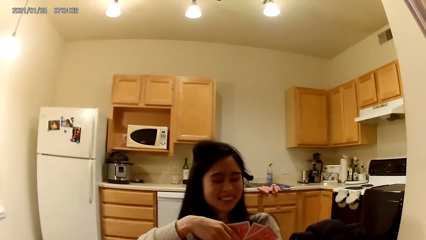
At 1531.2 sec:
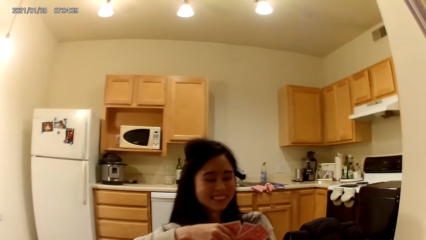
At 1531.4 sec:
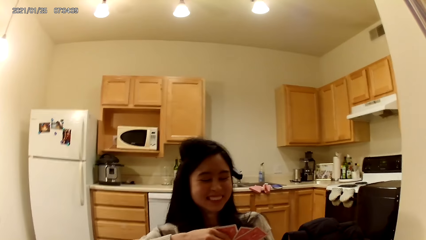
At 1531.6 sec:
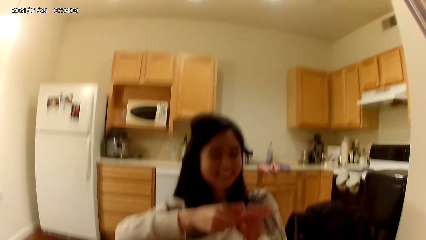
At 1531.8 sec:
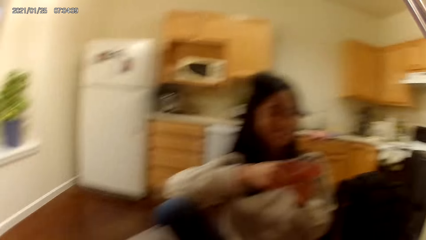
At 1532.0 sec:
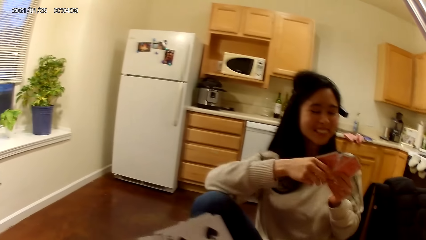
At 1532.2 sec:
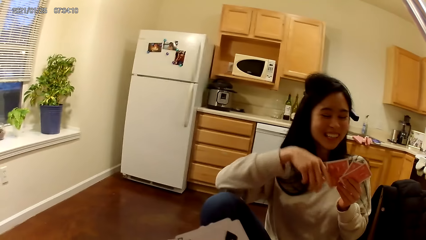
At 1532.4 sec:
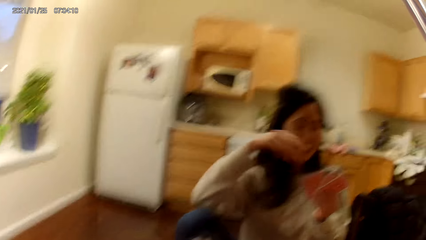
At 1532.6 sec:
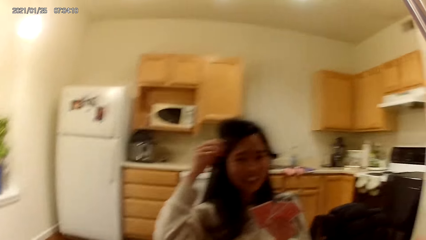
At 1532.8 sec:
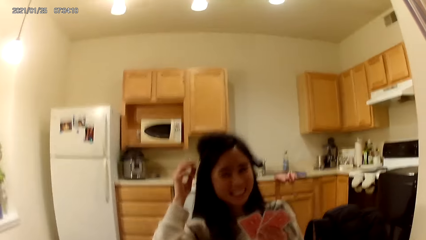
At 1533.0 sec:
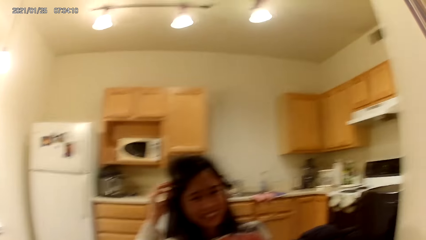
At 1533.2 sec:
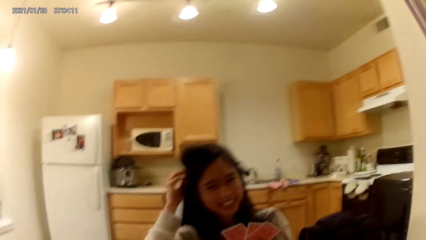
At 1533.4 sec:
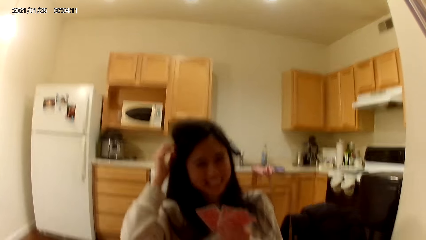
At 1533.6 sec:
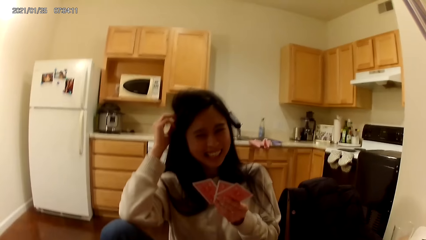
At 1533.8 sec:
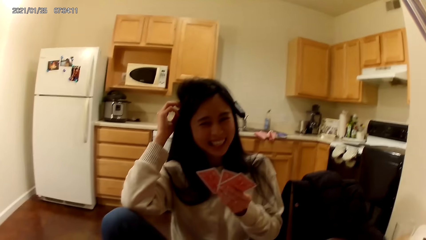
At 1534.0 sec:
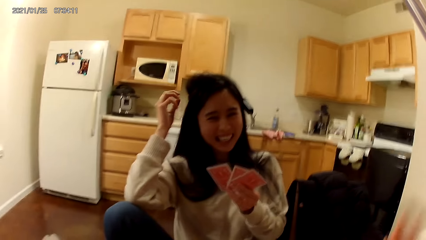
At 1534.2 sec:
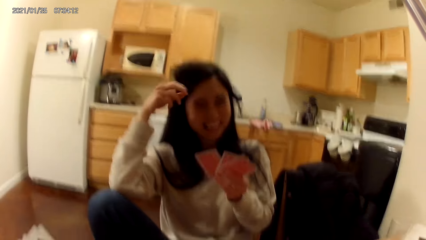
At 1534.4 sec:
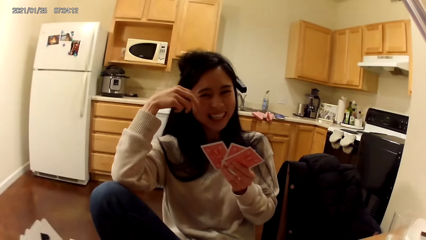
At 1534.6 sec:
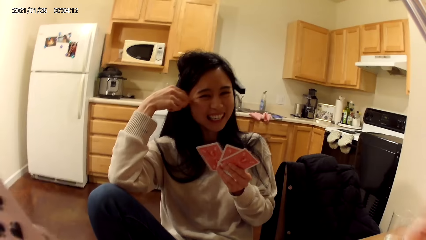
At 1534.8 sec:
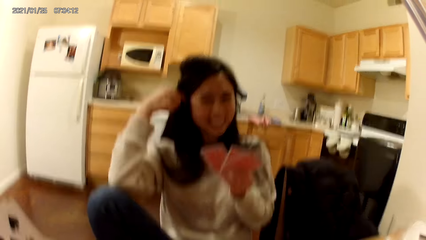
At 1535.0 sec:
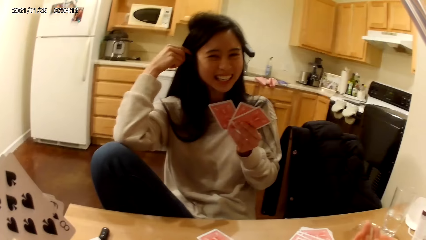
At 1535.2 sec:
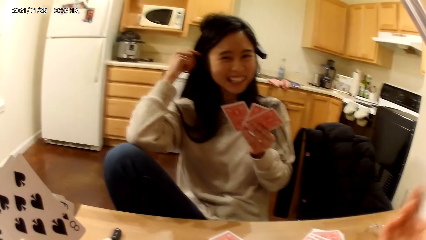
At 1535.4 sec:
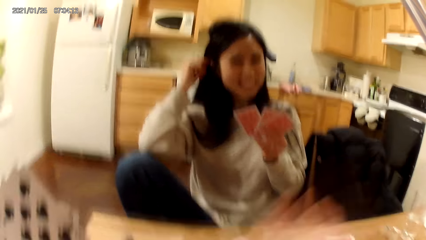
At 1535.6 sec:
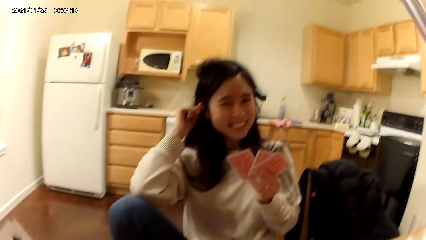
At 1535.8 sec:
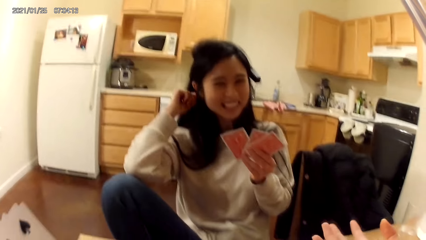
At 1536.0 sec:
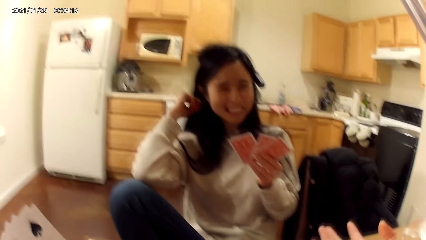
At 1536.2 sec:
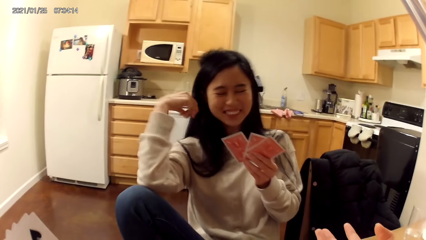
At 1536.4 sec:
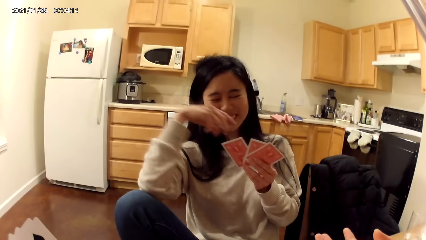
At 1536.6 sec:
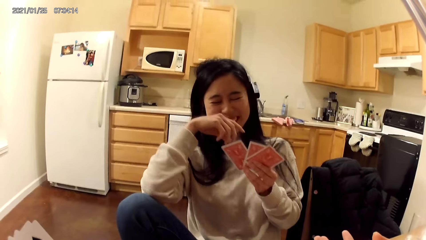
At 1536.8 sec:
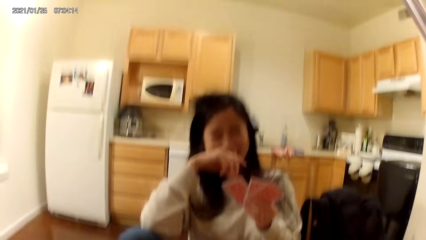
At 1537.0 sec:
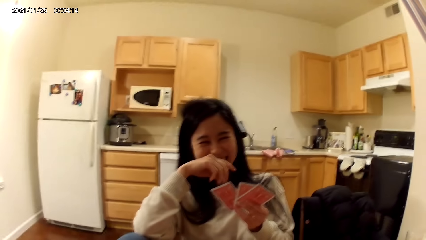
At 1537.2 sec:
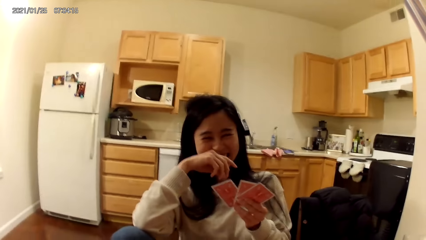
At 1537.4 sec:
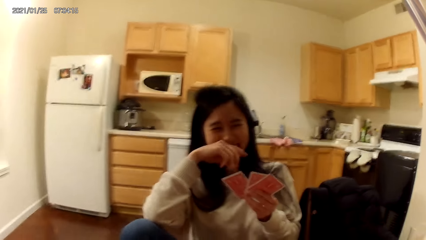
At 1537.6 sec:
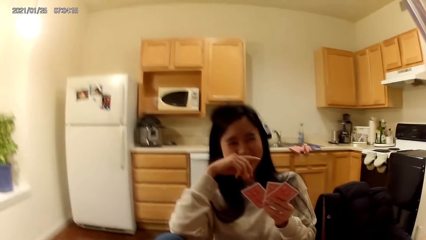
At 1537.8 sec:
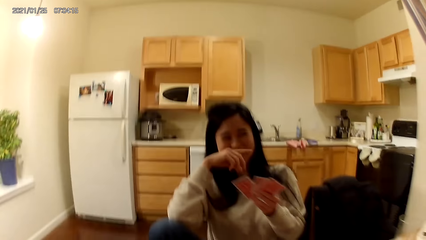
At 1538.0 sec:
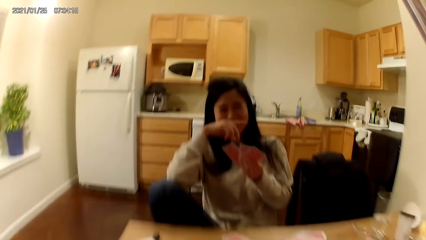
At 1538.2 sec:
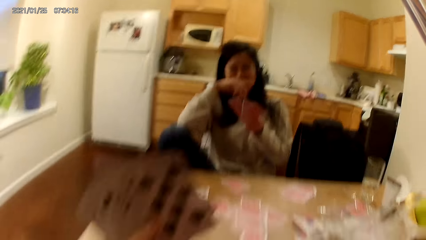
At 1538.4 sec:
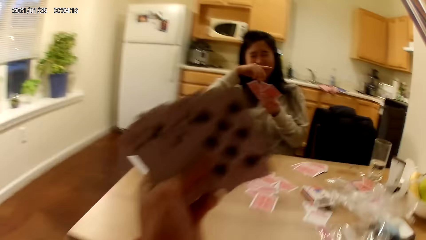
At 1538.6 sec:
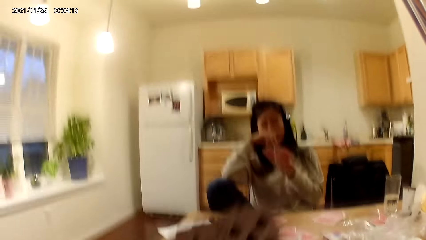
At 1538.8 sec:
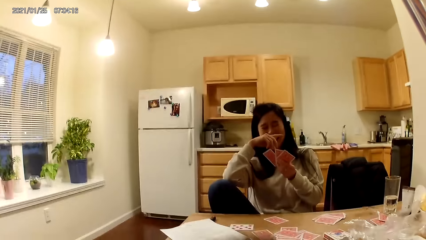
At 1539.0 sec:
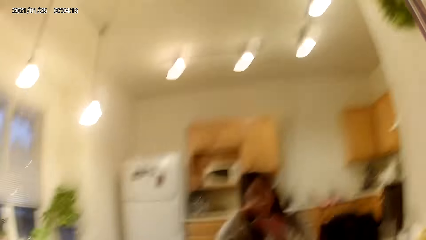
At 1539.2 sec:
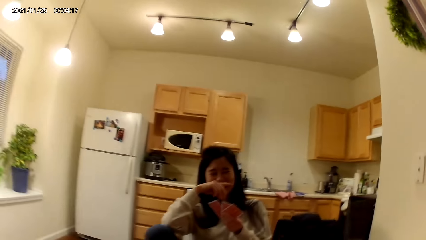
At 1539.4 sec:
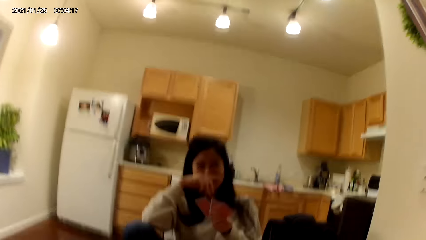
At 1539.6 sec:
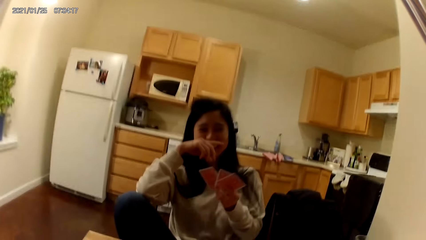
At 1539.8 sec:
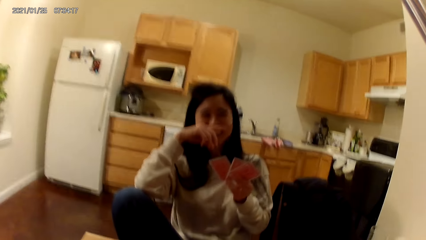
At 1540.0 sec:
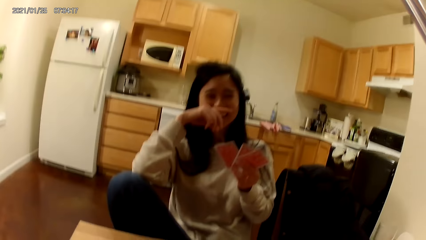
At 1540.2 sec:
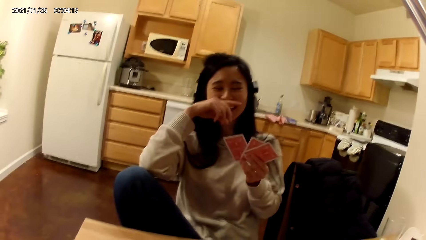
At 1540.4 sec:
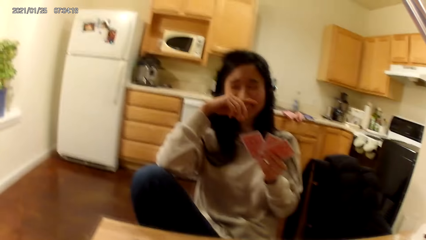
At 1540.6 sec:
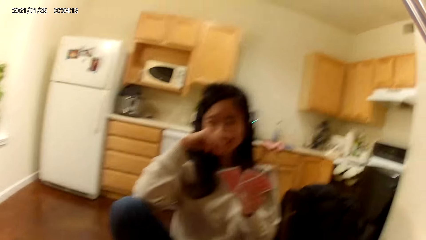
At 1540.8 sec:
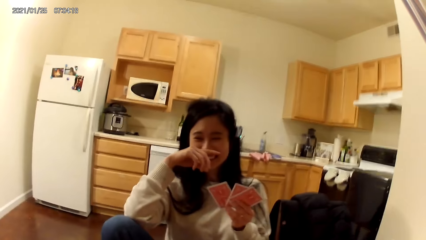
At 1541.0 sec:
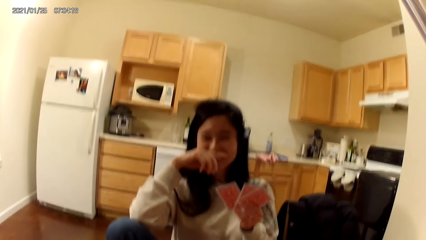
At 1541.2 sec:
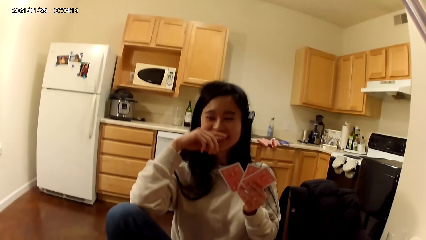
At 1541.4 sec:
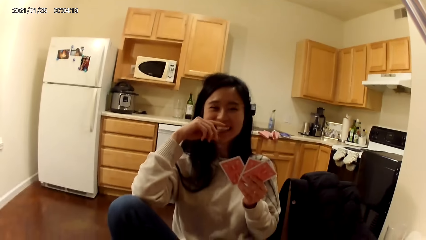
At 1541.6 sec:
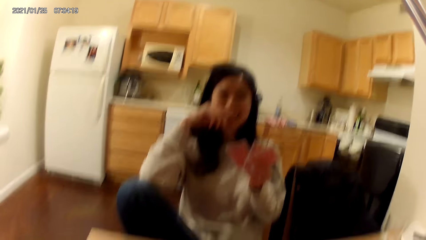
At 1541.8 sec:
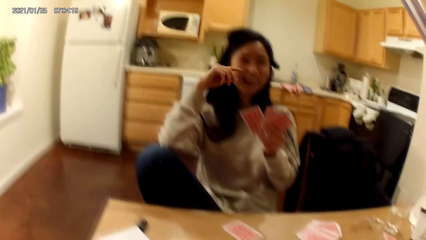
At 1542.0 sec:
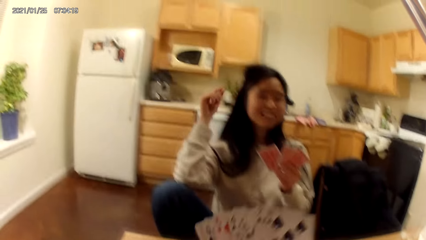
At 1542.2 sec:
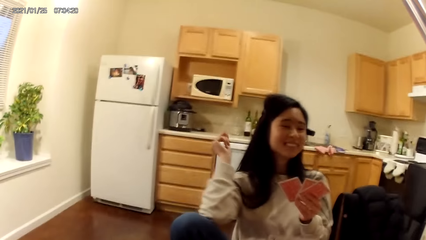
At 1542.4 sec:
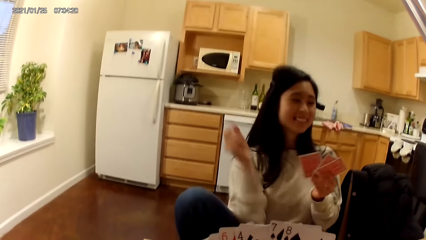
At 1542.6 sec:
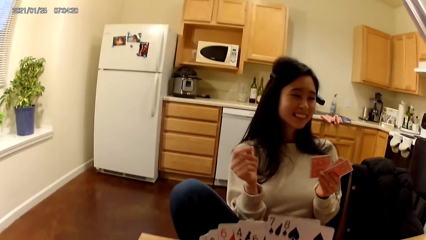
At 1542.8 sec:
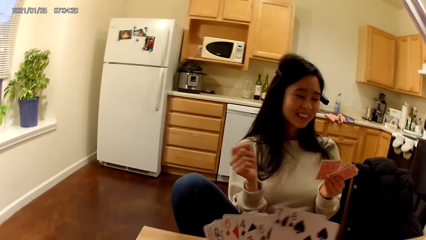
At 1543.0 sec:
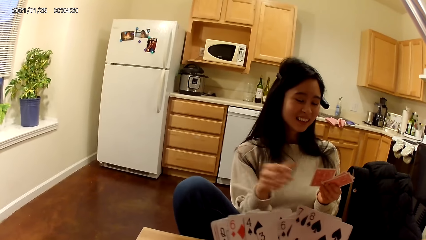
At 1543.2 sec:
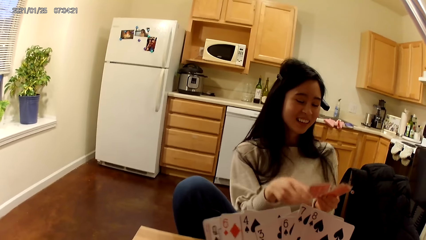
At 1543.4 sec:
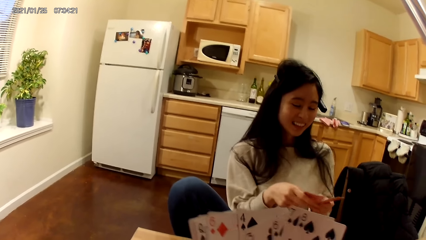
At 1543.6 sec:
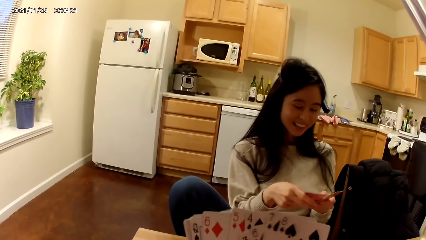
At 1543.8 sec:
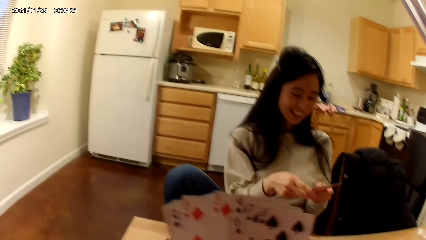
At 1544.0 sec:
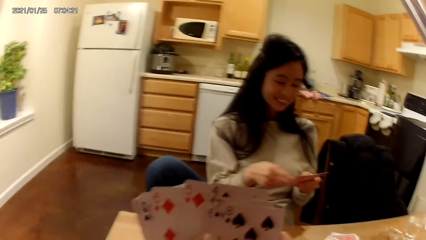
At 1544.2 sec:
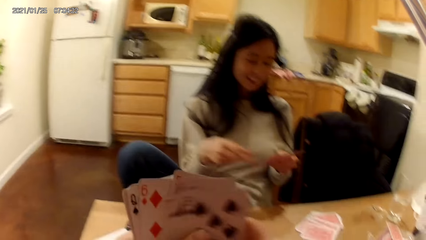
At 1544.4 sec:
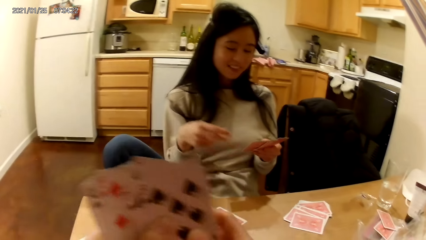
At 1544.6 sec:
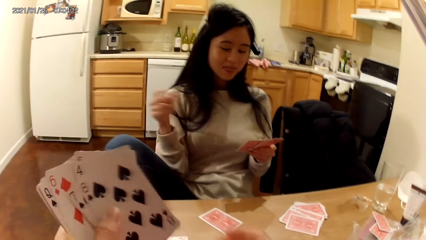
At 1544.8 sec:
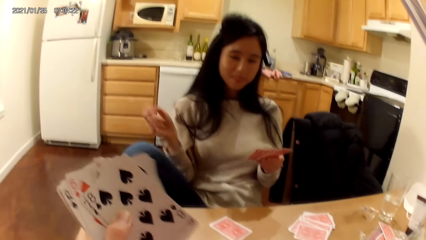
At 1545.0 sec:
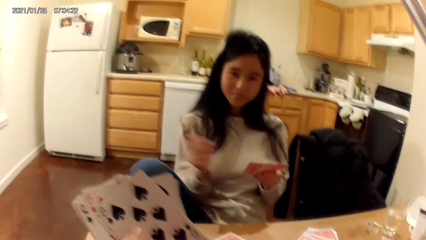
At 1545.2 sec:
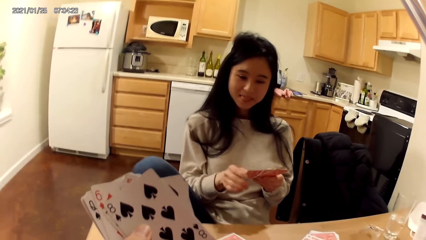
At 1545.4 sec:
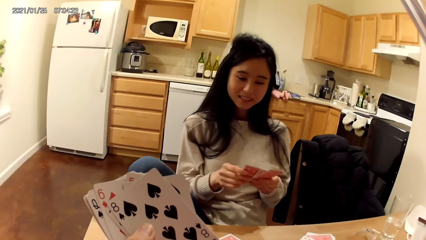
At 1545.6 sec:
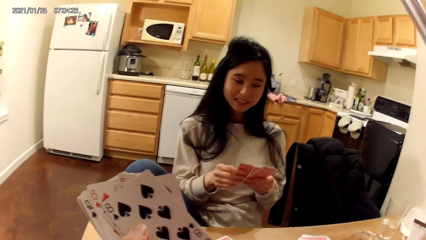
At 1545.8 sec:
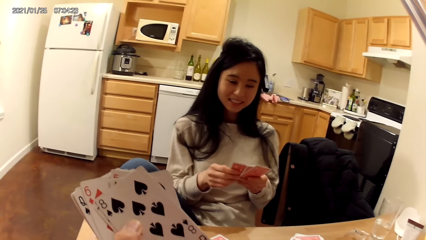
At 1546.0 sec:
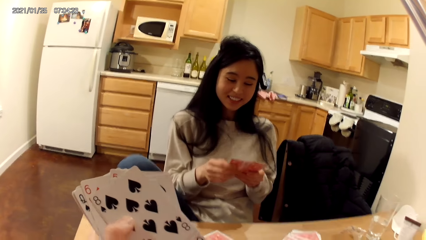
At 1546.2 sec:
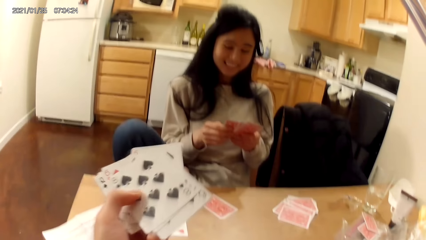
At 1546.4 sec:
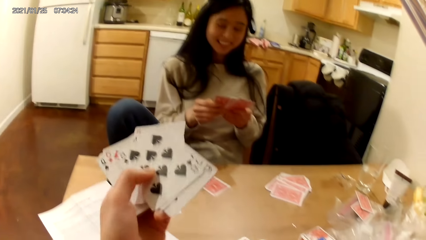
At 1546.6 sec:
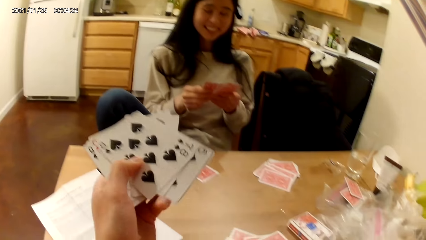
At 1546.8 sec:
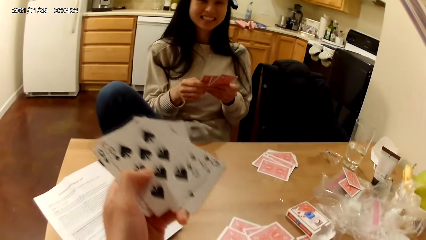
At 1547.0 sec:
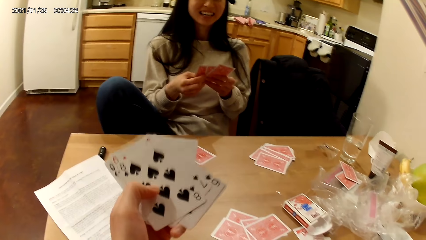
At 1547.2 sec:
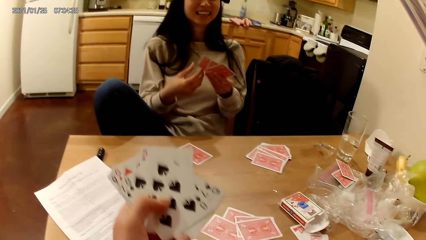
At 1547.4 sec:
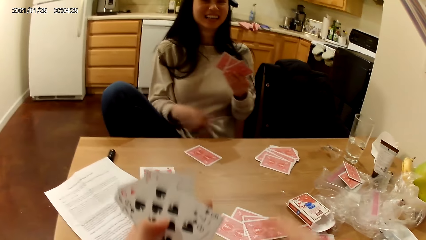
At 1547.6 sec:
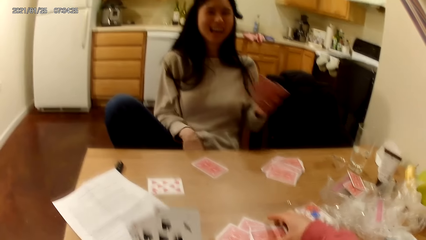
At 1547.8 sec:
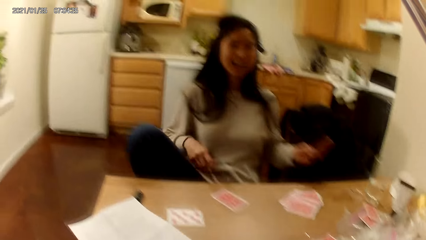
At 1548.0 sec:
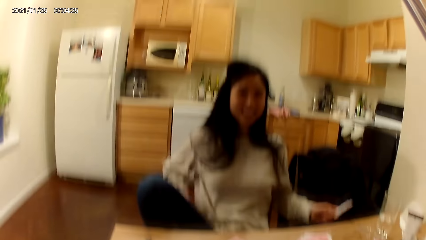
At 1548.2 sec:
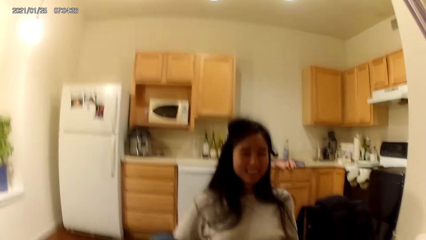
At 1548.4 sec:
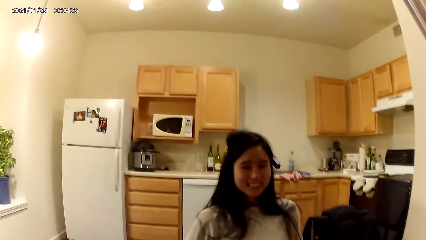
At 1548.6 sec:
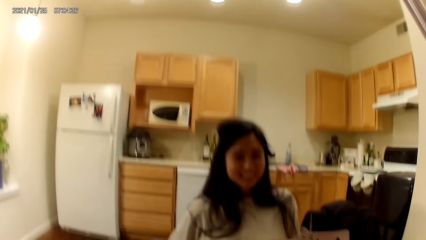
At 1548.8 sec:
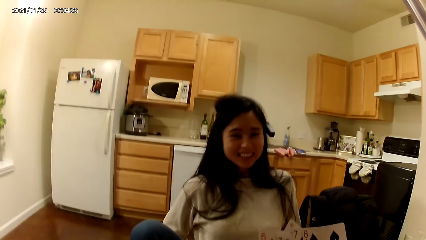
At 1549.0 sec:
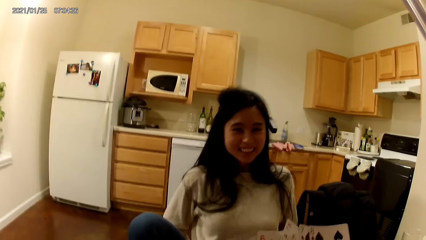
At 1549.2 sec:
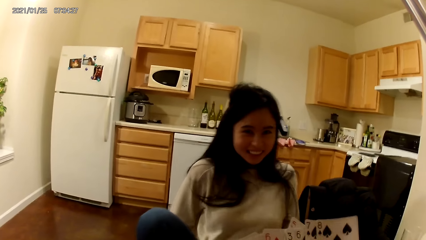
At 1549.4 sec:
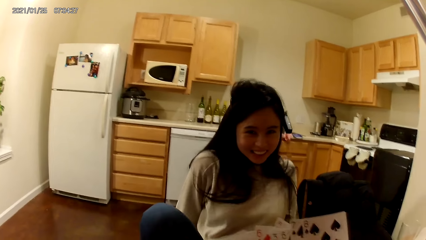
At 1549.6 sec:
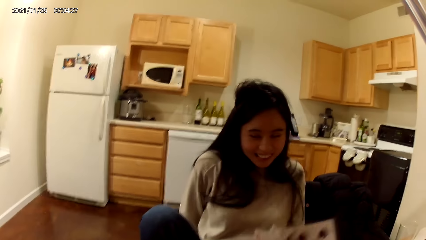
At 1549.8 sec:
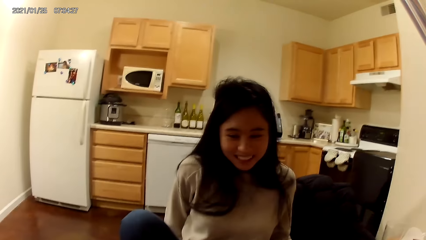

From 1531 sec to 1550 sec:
The woman holds playing cards with hands and adjusts her hair with her right hand. The camera wearer moves a hand. The woman puts a hand on her hair and covers her mouth with her right hand. The camera wearer holds playing cards with a hand. The woman holds cards in her hands and holds cards with her left hand. The camera wearer holds cards in her left hand. The woman holds cards in her hands. The camera wearer picks up playing cards on the table.
